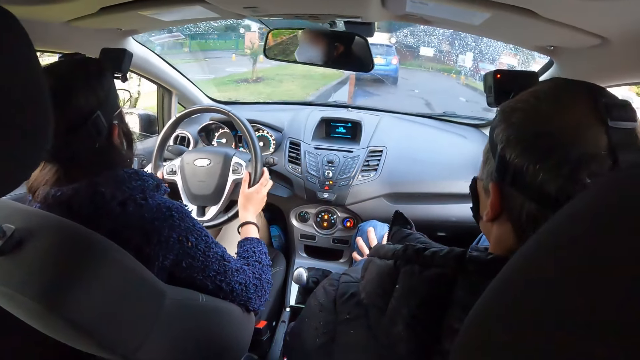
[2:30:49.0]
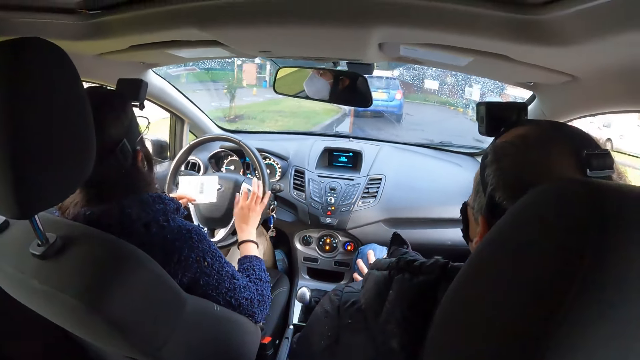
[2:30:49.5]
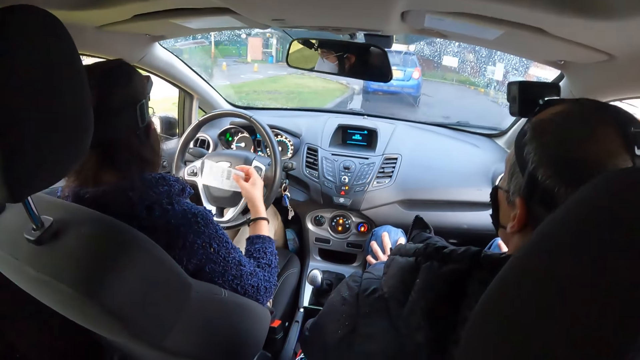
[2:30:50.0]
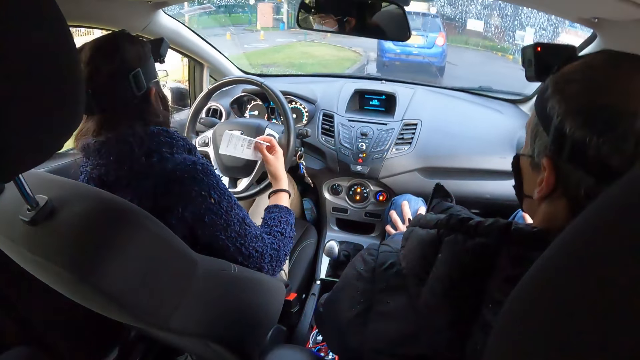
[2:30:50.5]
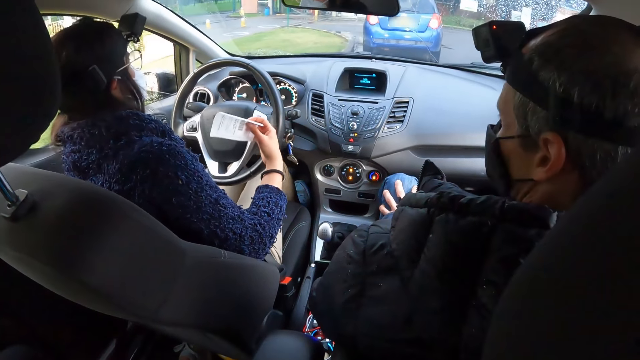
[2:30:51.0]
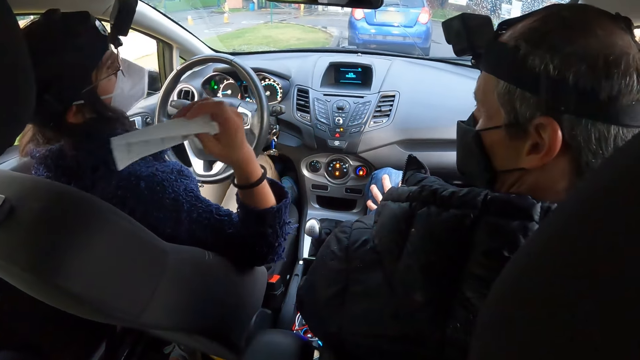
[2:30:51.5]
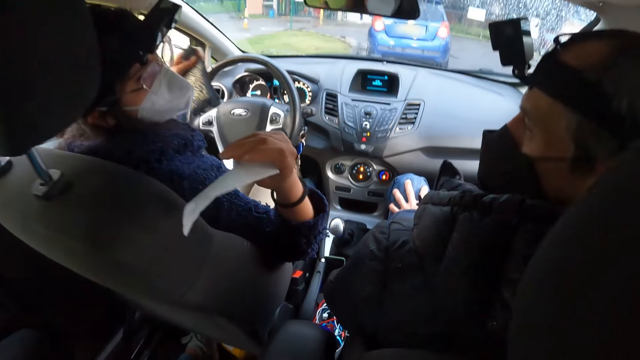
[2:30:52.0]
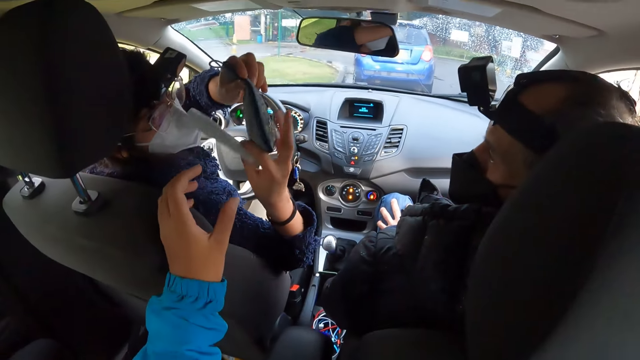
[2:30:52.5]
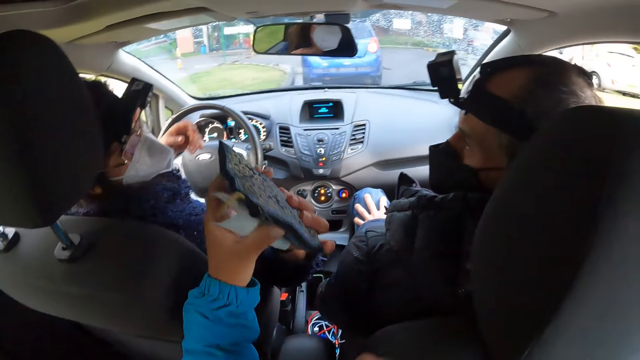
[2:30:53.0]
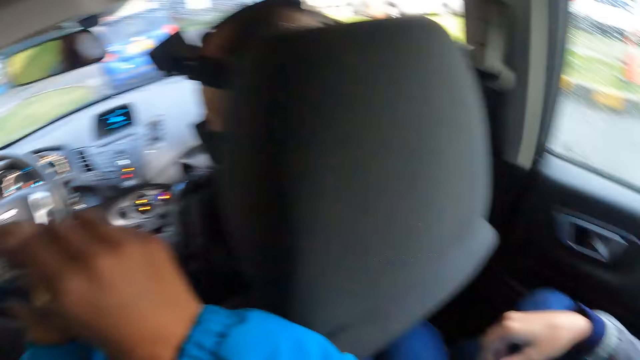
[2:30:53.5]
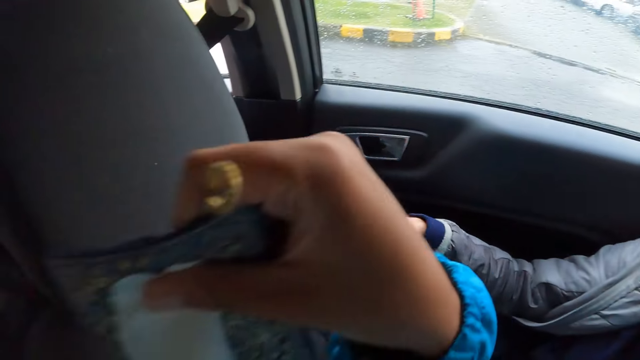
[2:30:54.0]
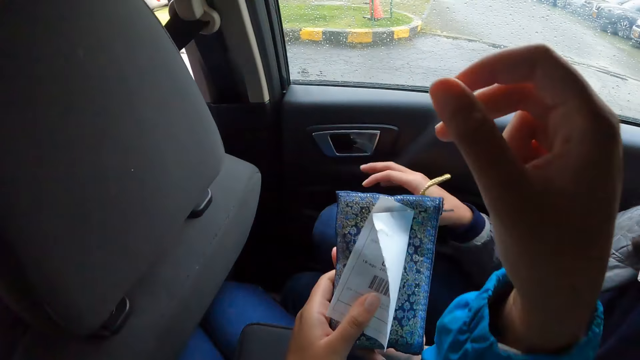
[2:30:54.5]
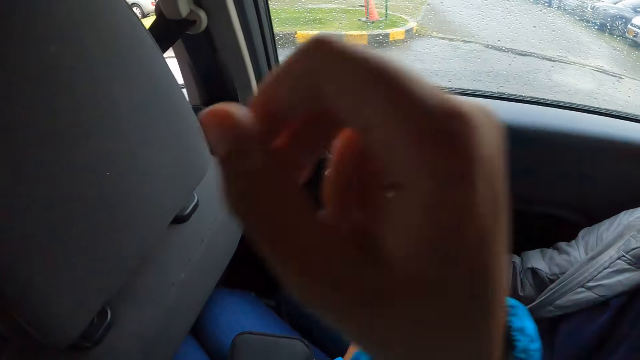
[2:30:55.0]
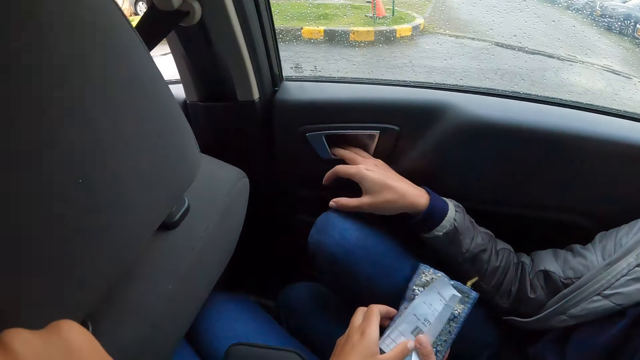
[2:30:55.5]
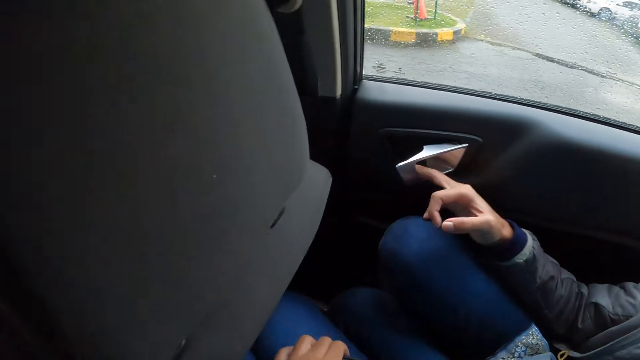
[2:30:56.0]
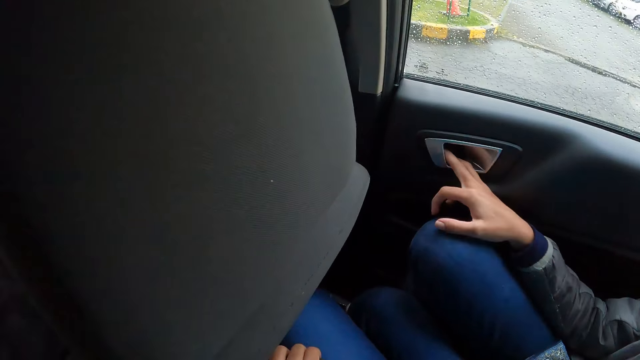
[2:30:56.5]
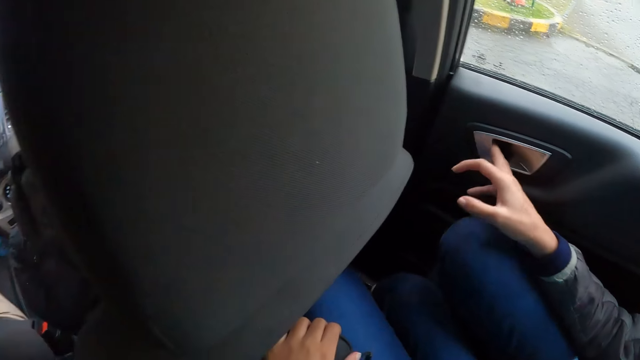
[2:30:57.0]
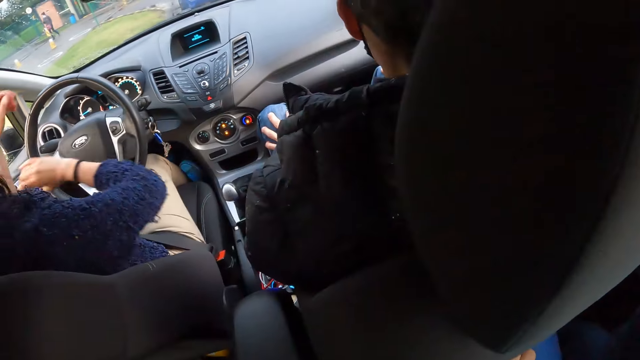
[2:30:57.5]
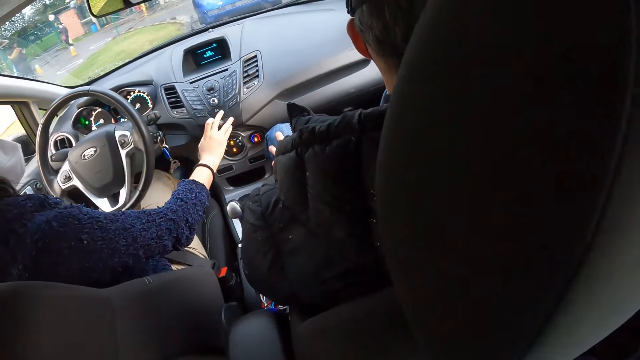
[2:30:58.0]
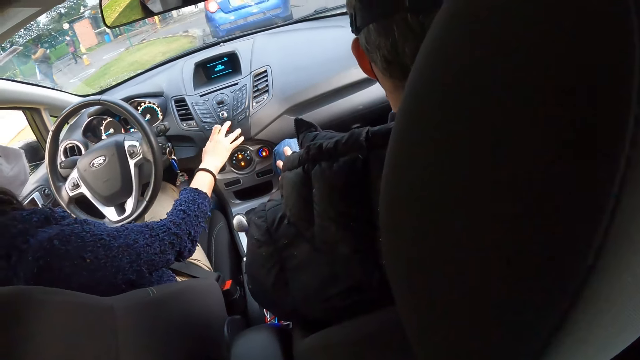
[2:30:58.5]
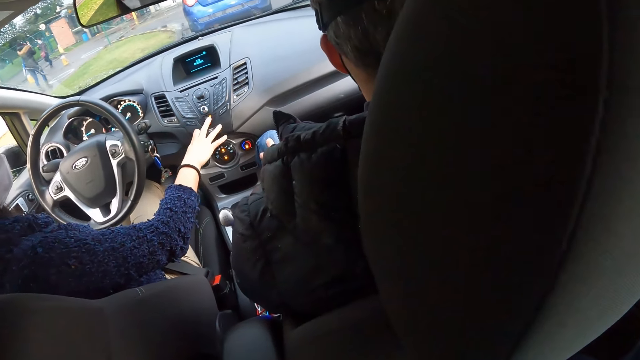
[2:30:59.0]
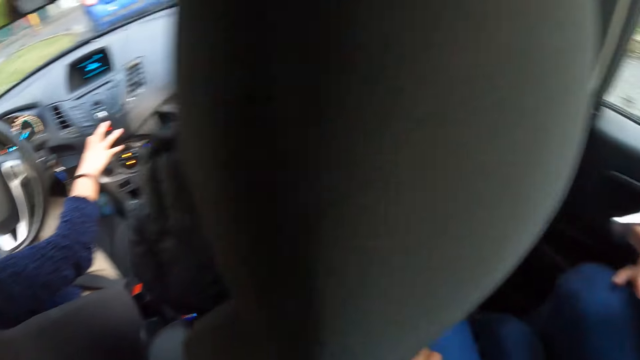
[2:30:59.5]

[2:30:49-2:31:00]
A woman stops the car. The woman passes a purse from her left hand to her right hand. The camera wearer collects a paper in the right hand of the woman with her left hand. She collects the purse in the right hand of the woman with her left hand. She passes the purse and paper to another woman with both hands. The other woman pulls the car handle with her right hand and opens the car door knob. The camera wearer looks around. The first woman touches the hazard warning button of the car with her right hand.

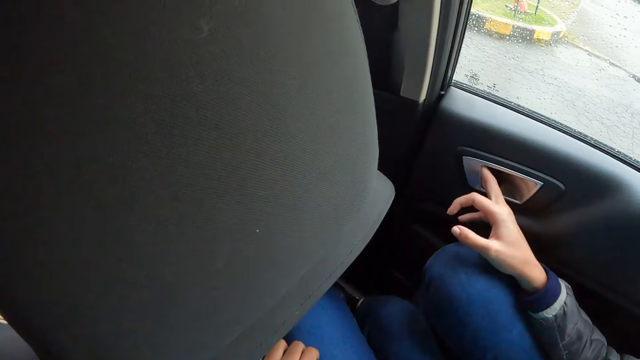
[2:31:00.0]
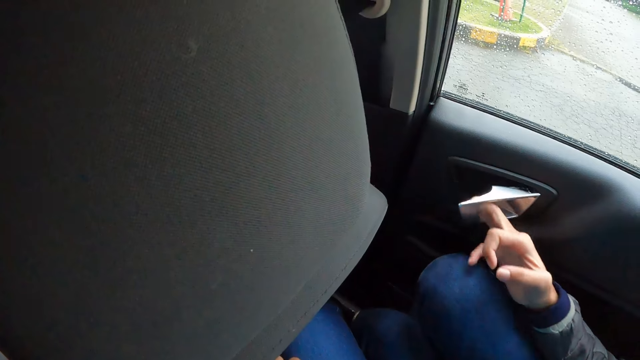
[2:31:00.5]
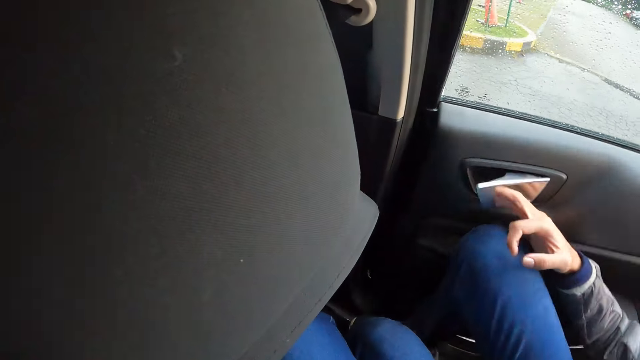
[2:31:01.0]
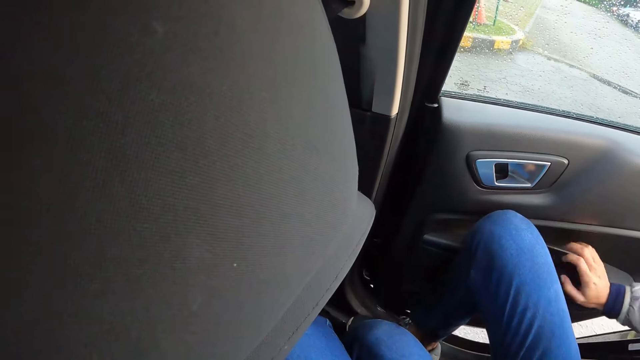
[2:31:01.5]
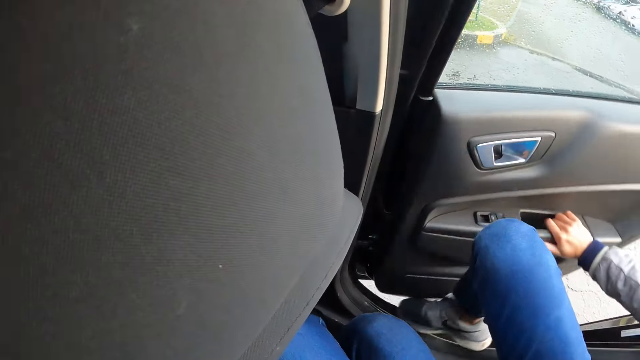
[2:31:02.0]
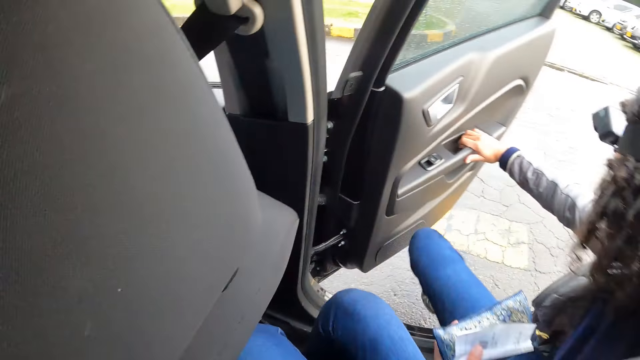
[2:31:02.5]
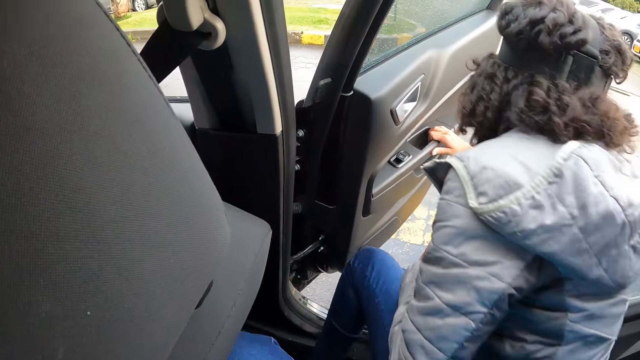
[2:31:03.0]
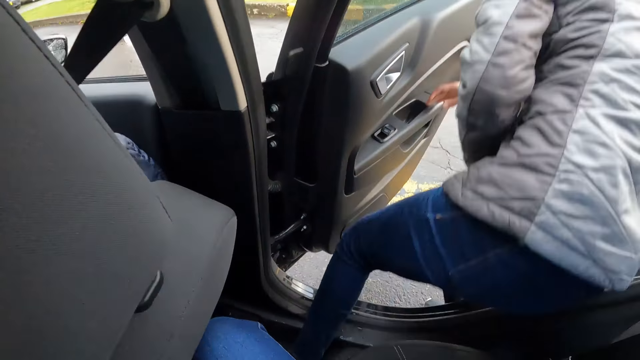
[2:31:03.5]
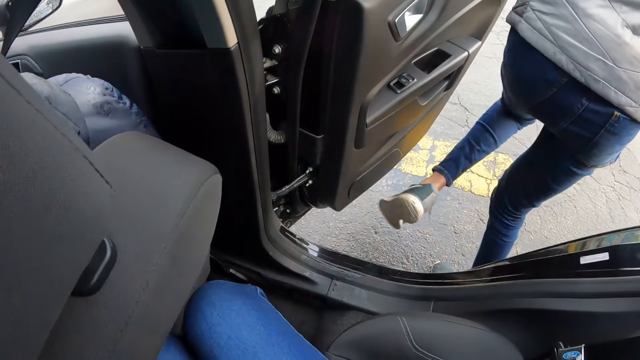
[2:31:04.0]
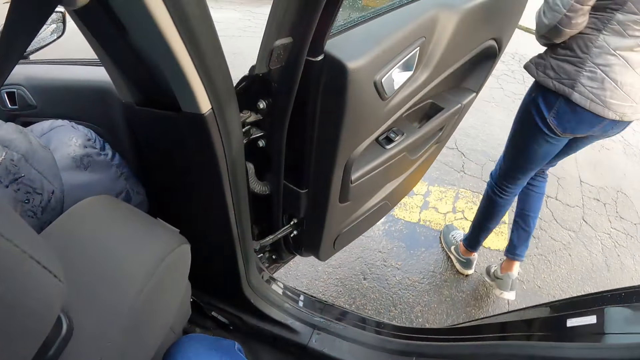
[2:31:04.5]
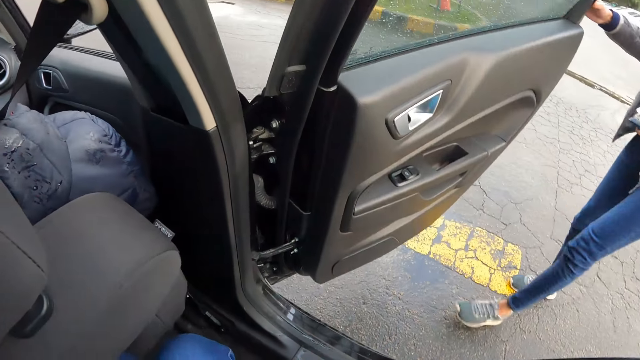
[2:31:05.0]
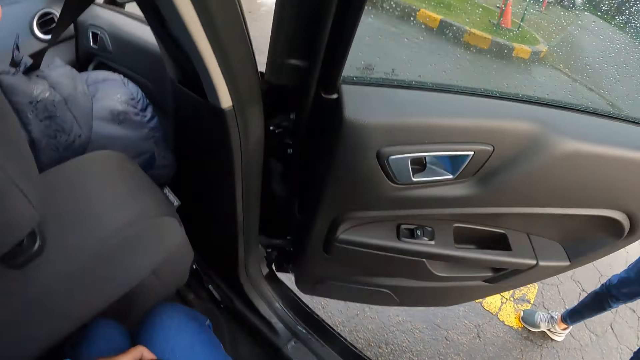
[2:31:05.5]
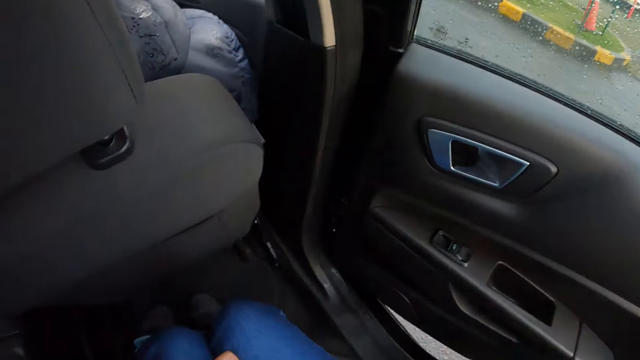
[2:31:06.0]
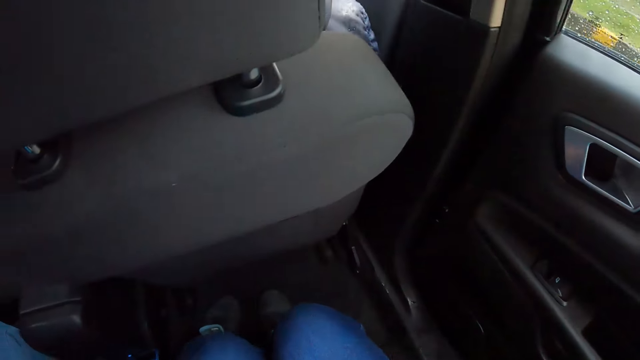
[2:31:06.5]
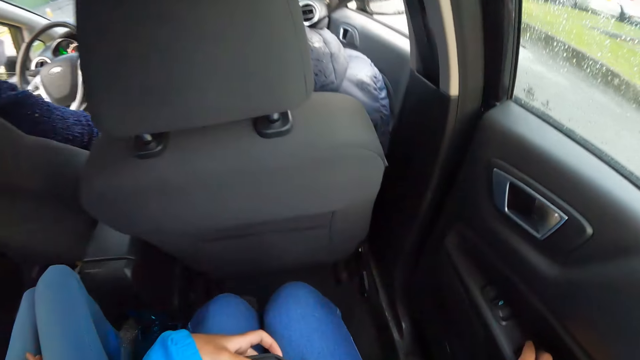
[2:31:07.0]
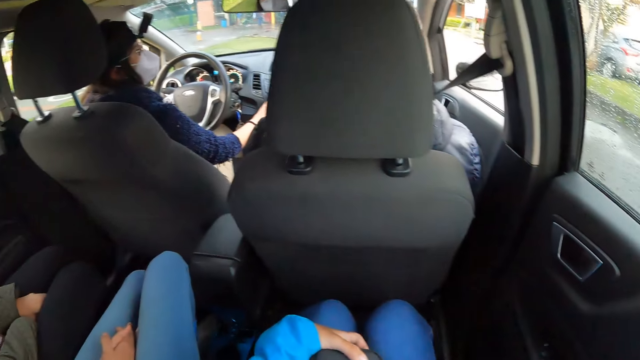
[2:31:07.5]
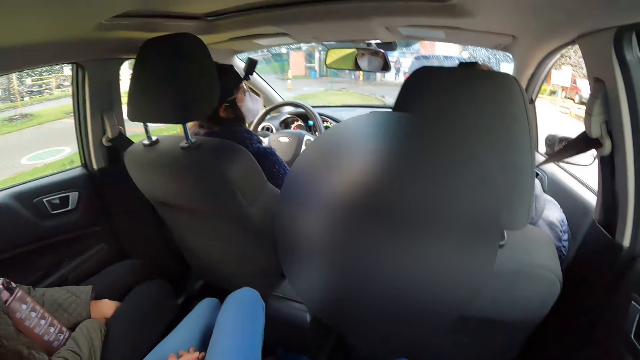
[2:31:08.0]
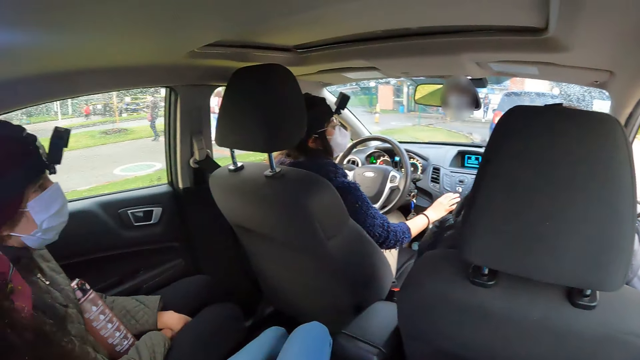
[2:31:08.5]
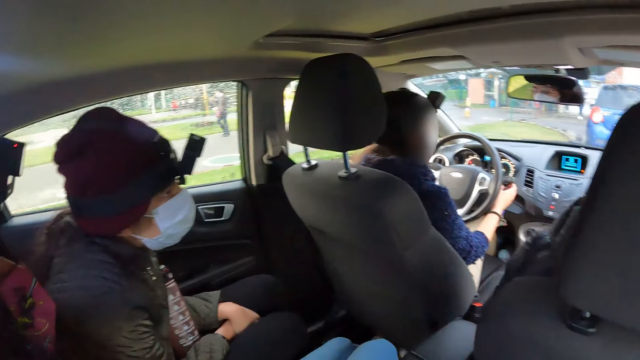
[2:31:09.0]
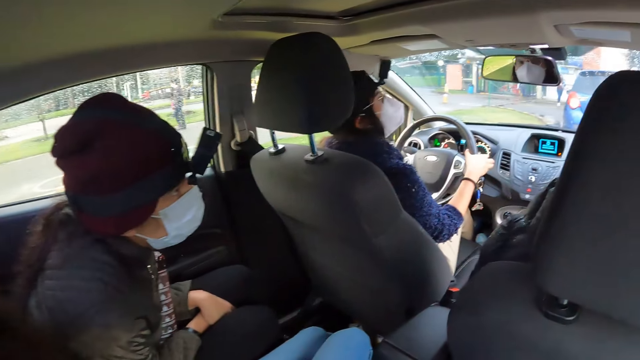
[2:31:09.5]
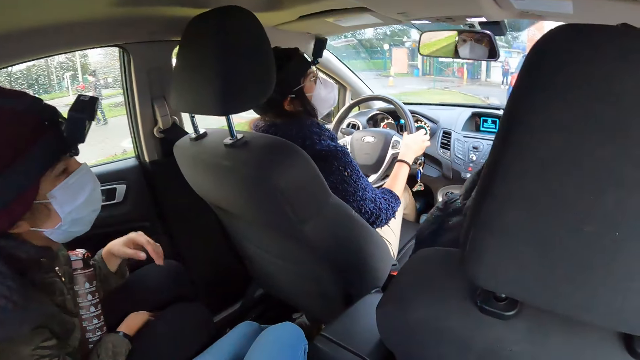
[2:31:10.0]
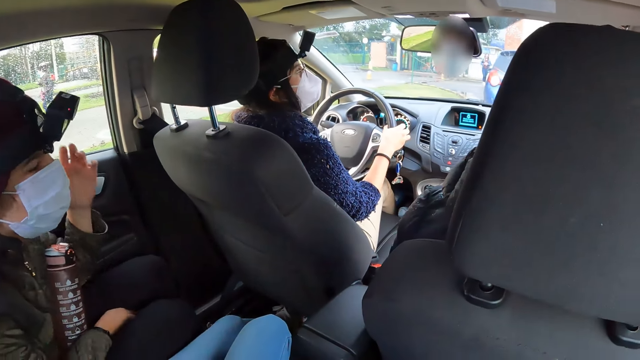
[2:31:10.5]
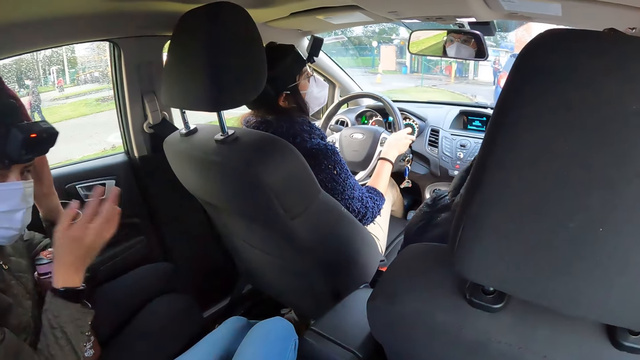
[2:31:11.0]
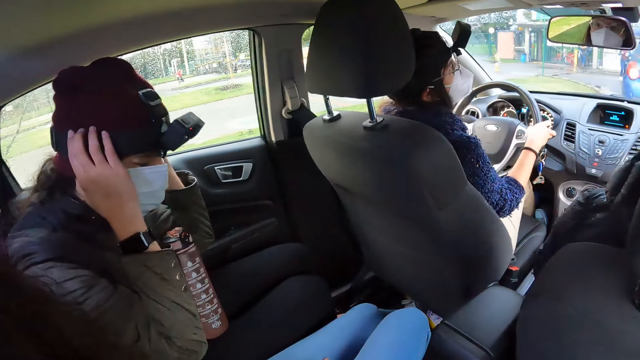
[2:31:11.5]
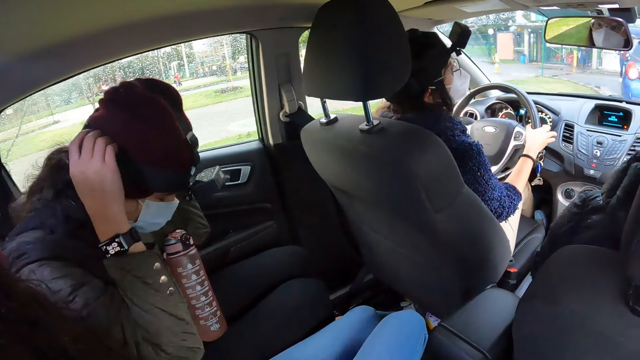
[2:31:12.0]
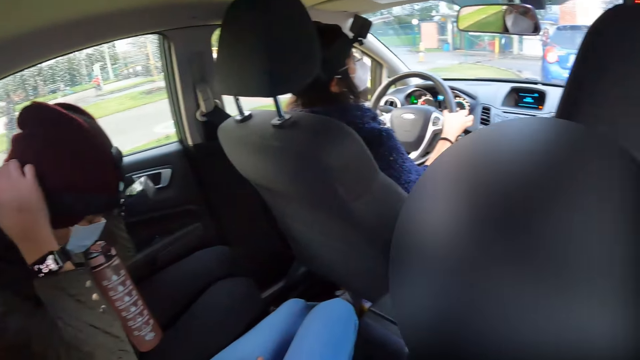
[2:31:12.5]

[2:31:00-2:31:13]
A woman opens the car door with the car handle in her right hand. The woman gets out of the car. The camera wearer looks at the woman. The woman walks around and closes the car door with her right hand. The camera wearer closes the door. They look around. Another woman holds the car steering wheel in both hands.
